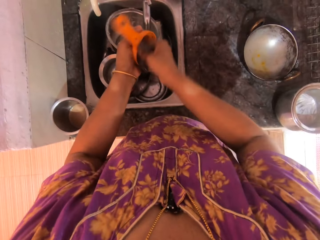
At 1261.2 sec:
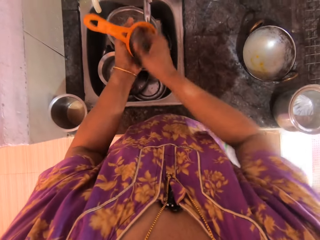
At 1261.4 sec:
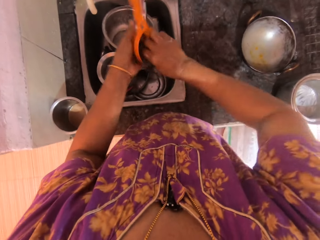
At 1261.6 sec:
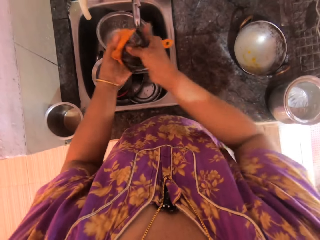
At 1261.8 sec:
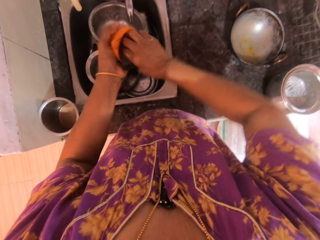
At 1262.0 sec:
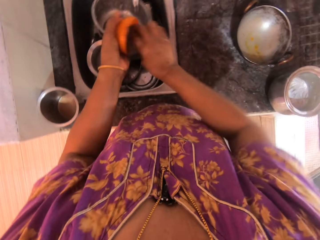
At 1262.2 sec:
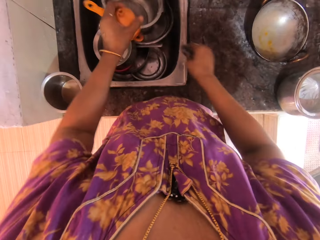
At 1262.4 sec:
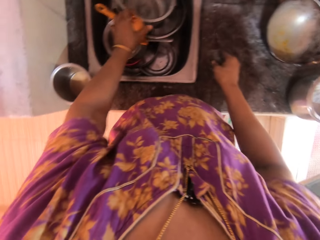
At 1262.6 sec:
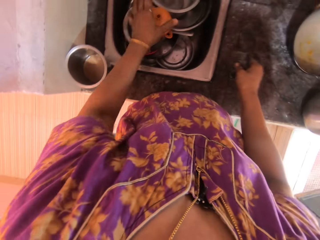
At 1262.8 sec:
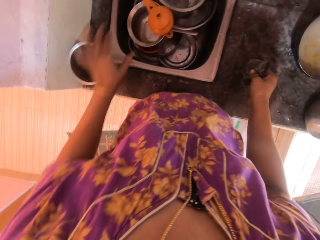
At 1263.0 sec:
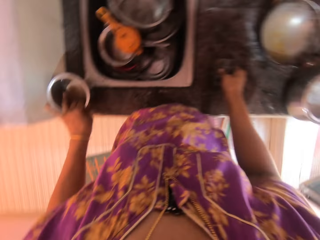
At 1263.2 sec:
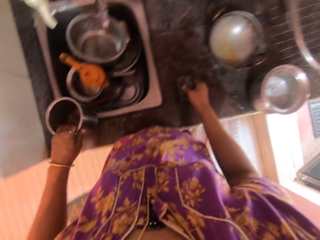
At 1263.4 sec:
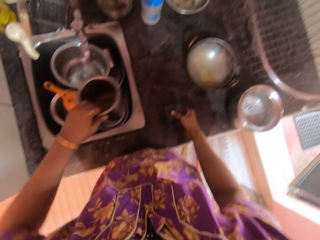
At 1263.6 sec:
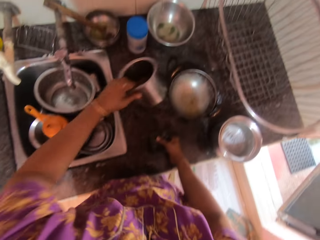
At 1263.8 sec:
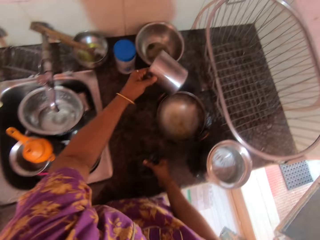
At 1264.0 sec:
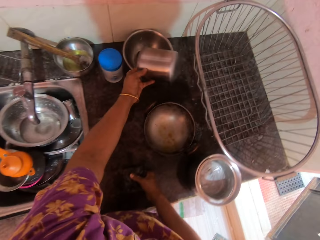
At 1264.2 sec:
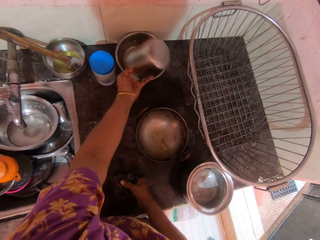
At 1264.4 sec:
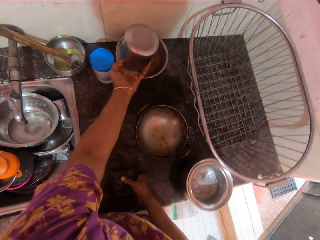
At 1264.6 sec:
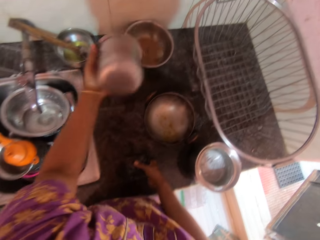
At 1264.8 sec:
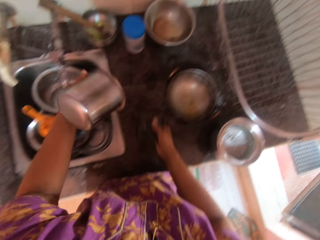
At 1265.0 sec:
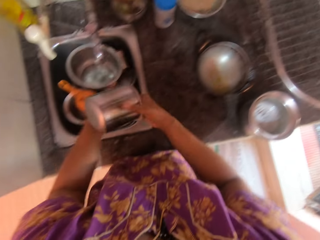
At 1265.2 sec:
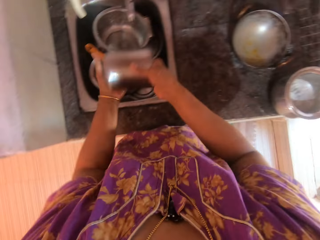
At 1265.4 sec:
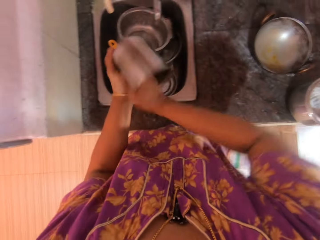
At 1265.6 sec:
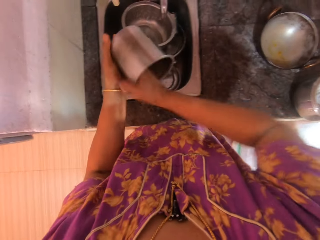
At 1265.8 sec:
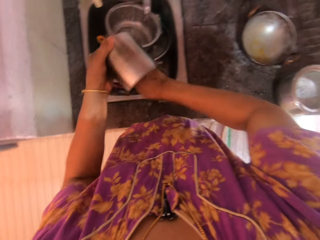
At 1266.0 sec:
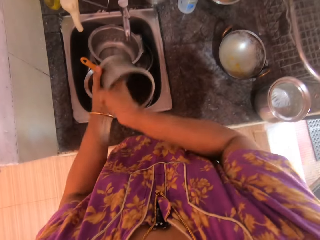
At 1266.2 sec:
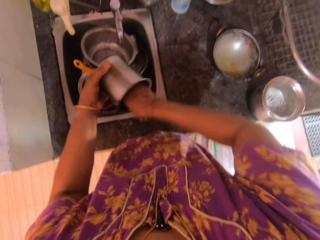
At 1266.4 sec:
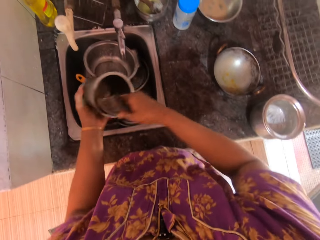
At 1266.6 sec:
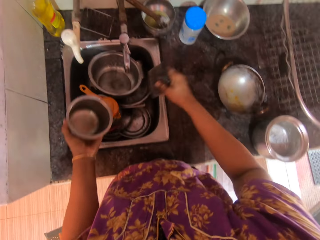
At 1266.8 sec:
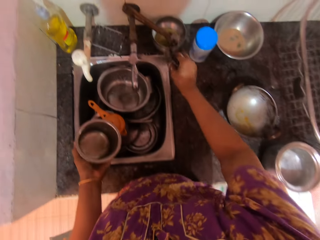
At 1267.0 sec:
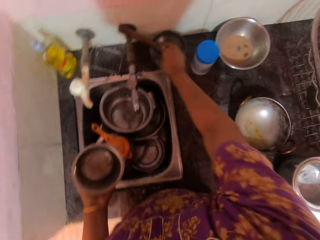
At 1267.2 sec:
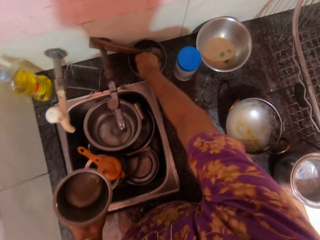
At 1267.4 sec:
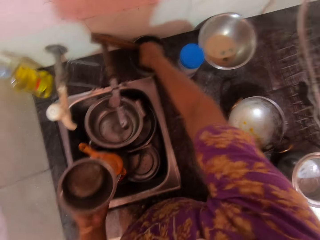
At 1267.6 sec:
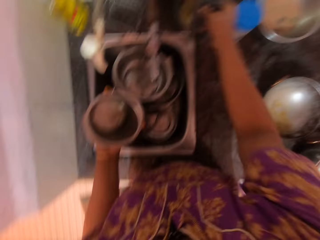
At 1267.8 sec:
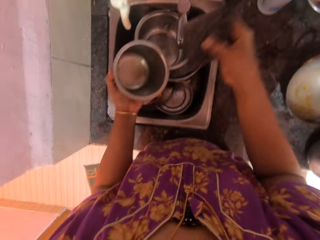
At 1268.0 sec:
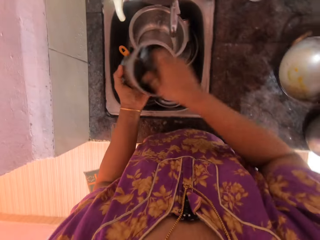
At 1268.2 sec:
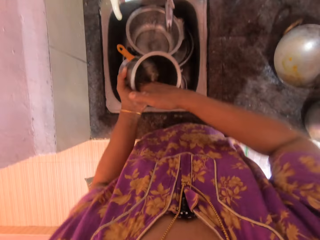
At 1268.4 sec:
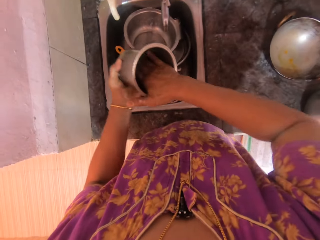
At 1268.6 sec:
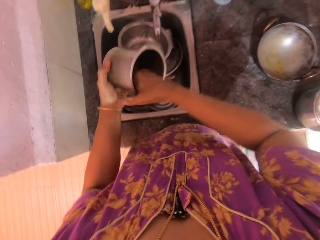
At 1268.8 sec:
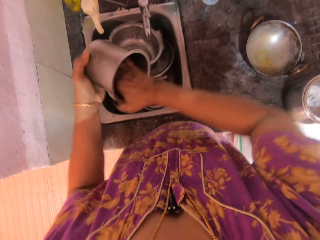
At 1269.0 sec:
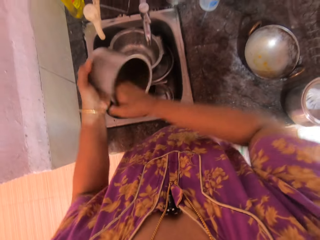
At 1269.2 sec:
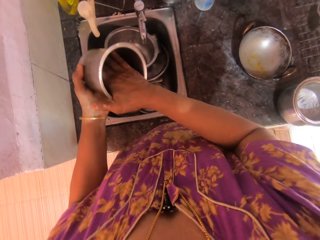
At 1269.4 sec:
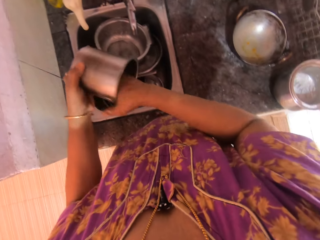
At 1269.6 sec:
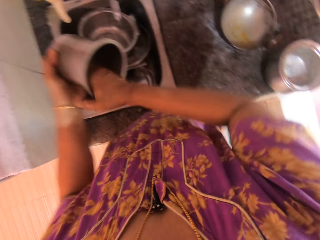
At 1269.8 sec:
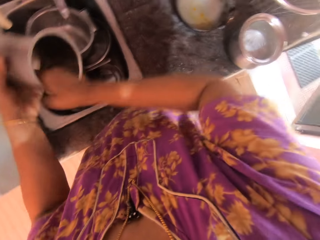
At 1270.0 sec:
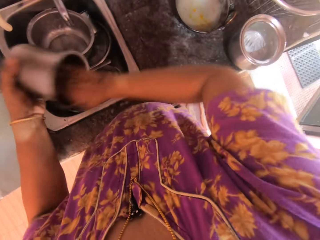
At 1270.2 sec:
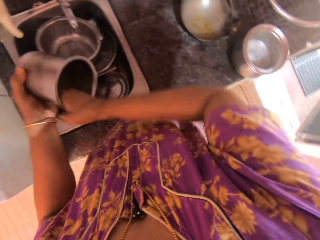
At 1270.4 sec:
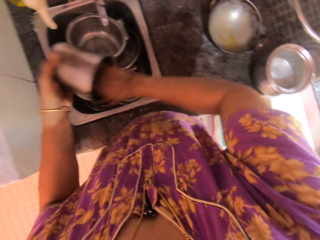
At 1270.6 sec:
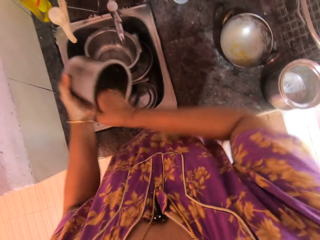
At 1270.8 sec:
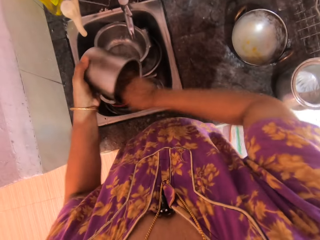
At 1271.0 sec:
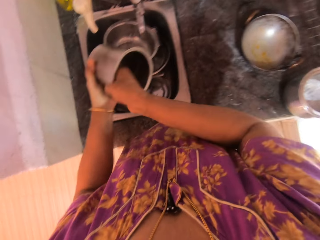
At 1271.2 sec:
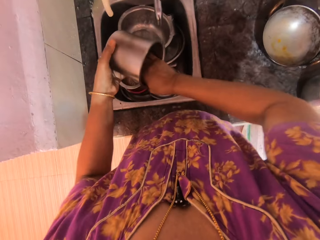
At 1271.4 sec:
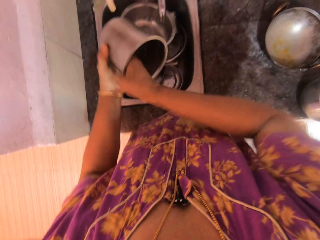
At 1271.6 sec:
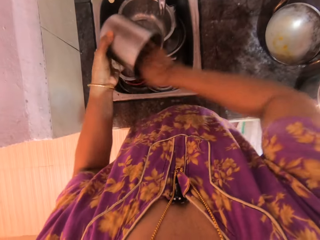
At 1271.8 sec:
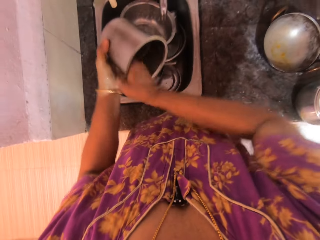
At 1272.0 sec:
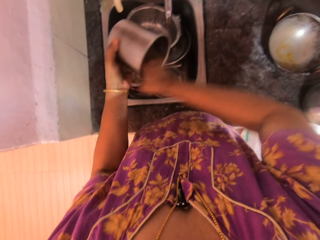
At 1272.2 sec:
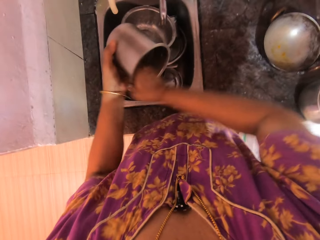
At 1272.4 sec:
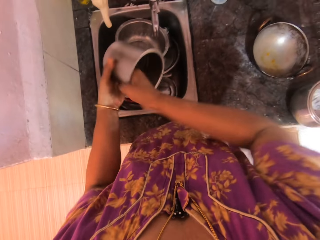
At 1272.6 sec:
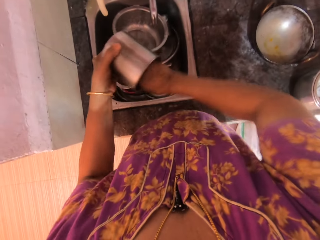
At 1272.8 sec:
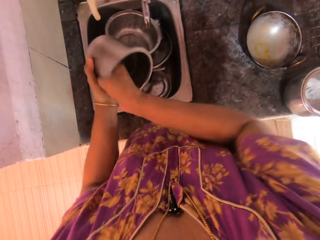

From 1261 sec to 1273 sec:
The camera wearer drops the plastic funnel or sieve into the kitchen sink with her left hand. She picks up the stainless steel cup on the left side of the kitchen sink with her left hand. She pours tea from the stainless steel cup into the stainless steel bowl on the kitchen counter with her left hand. She washes the stainless steel cup. She holds the stainless steel cup with her left hand. She dips the sponge into the stainless steel bowl behind the kitchen sink, in the soap. She washes the stainless steel cup.

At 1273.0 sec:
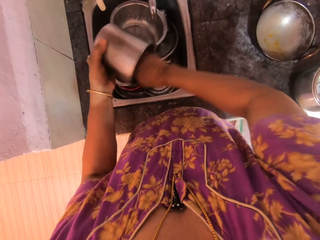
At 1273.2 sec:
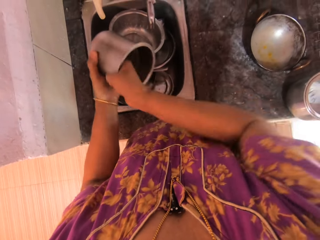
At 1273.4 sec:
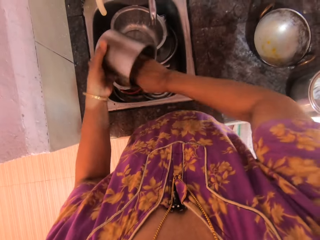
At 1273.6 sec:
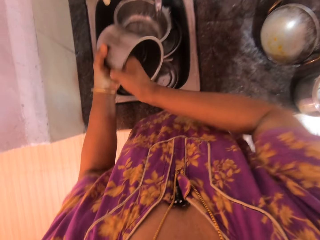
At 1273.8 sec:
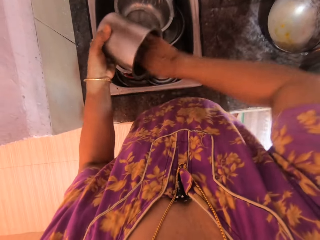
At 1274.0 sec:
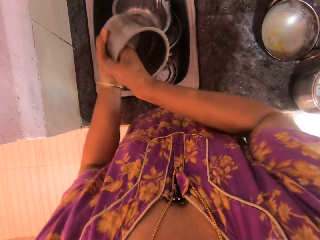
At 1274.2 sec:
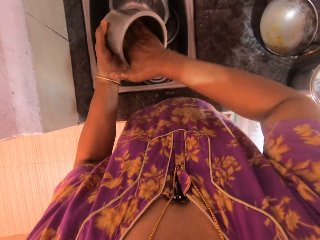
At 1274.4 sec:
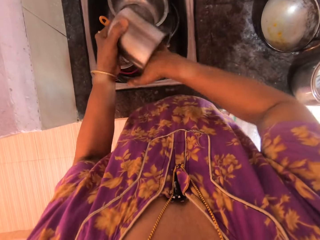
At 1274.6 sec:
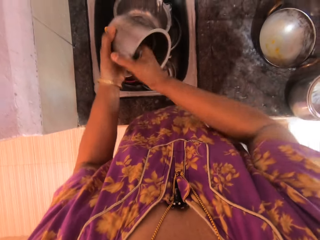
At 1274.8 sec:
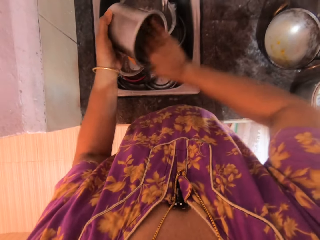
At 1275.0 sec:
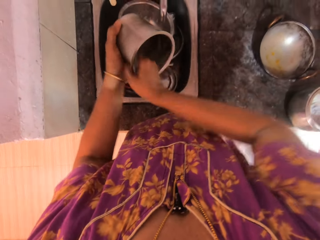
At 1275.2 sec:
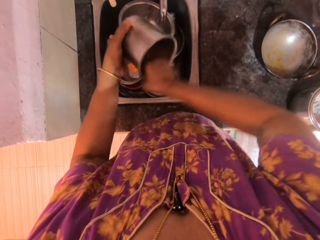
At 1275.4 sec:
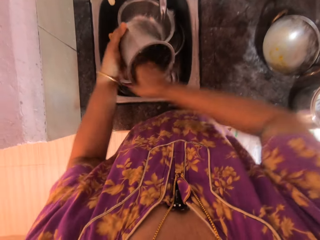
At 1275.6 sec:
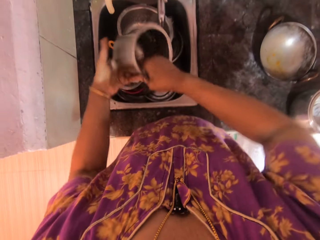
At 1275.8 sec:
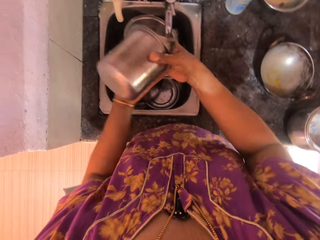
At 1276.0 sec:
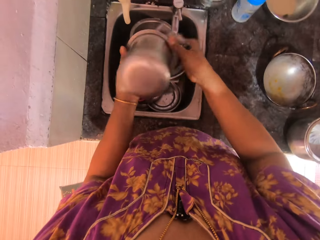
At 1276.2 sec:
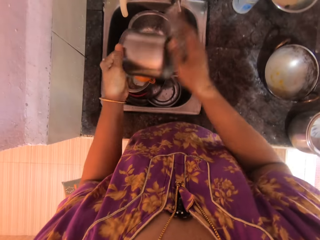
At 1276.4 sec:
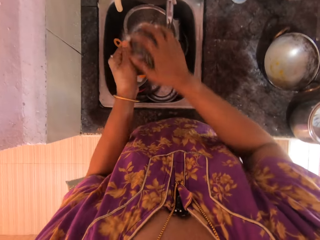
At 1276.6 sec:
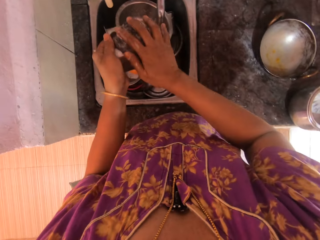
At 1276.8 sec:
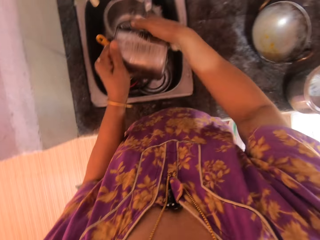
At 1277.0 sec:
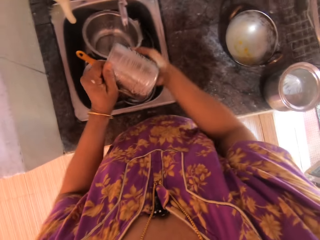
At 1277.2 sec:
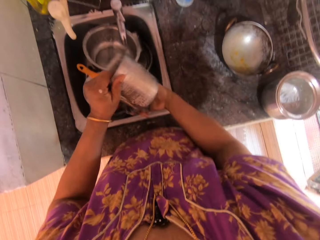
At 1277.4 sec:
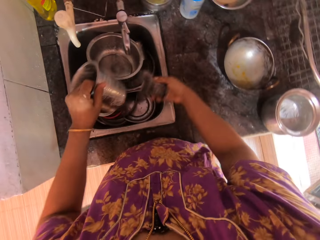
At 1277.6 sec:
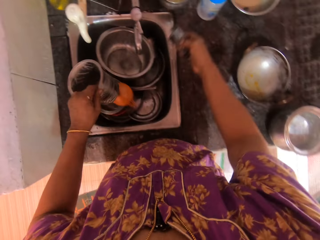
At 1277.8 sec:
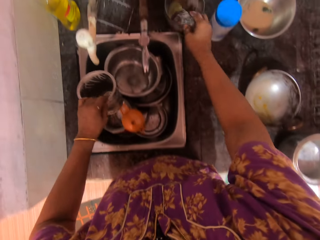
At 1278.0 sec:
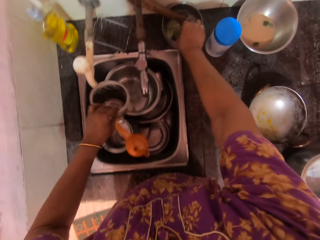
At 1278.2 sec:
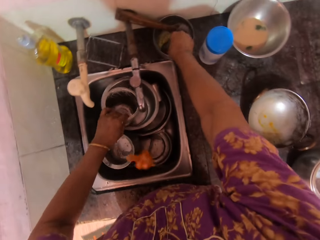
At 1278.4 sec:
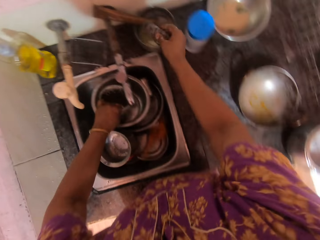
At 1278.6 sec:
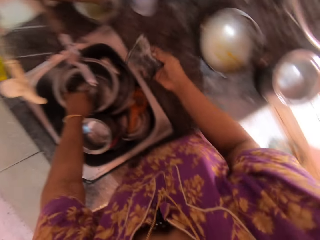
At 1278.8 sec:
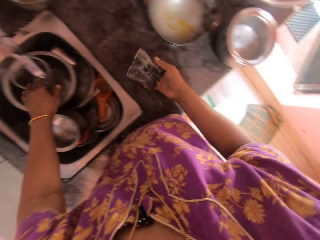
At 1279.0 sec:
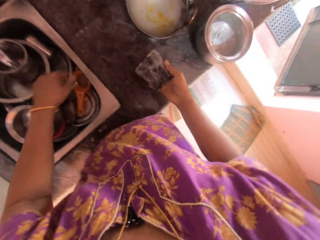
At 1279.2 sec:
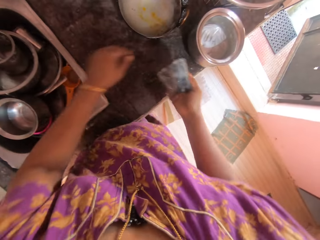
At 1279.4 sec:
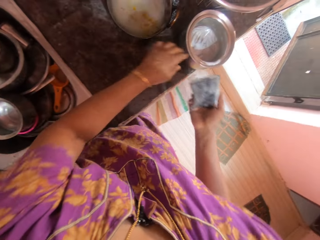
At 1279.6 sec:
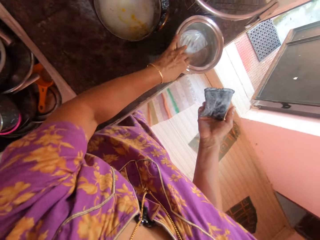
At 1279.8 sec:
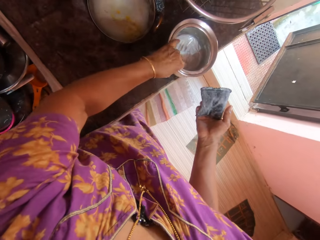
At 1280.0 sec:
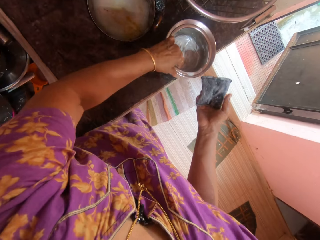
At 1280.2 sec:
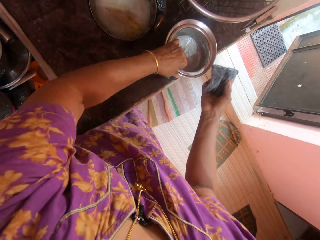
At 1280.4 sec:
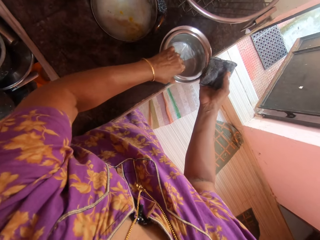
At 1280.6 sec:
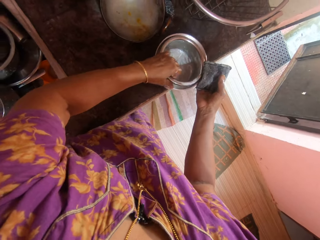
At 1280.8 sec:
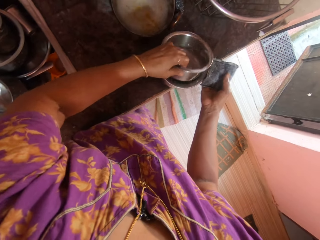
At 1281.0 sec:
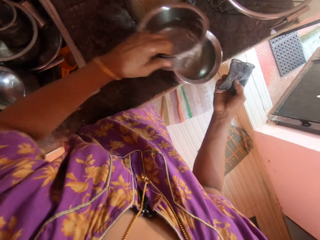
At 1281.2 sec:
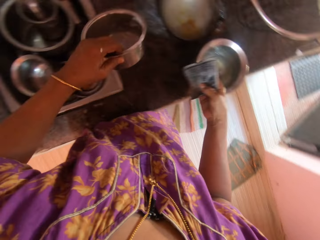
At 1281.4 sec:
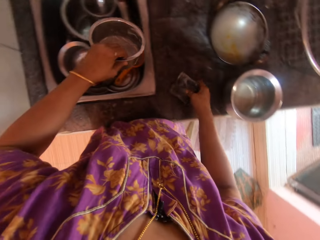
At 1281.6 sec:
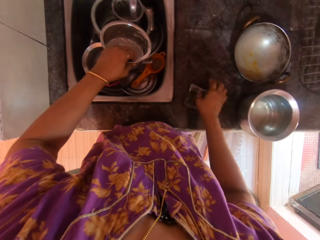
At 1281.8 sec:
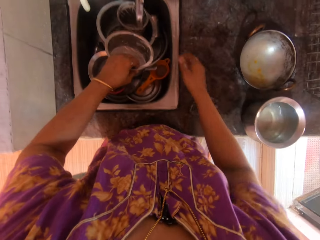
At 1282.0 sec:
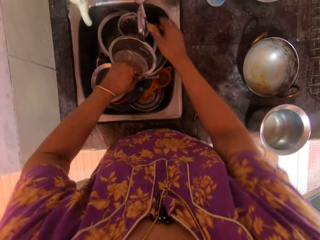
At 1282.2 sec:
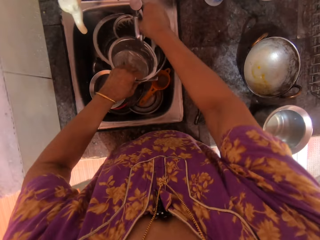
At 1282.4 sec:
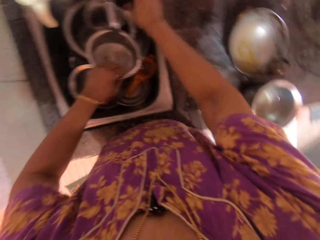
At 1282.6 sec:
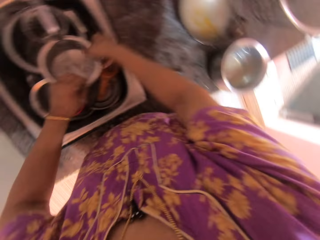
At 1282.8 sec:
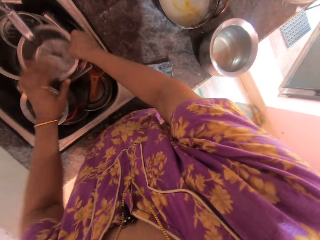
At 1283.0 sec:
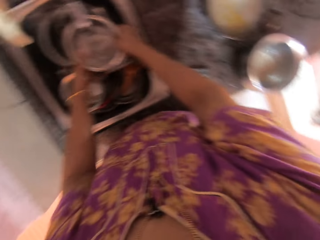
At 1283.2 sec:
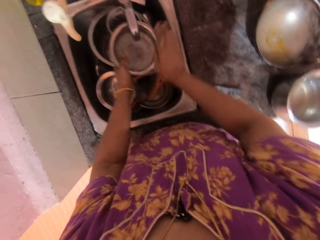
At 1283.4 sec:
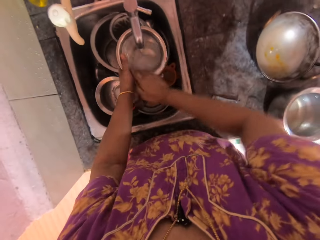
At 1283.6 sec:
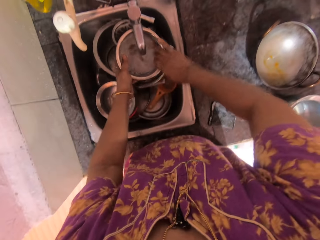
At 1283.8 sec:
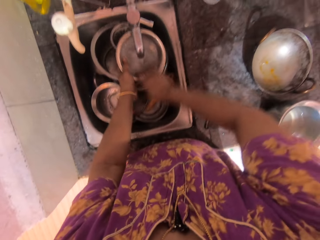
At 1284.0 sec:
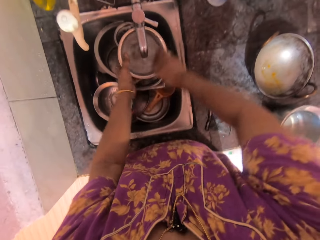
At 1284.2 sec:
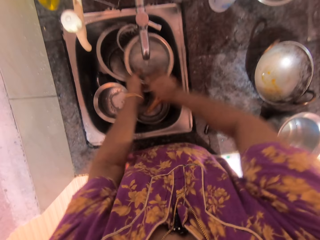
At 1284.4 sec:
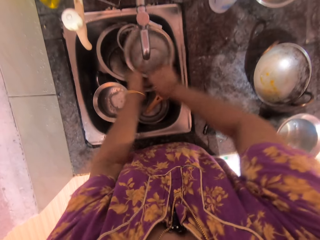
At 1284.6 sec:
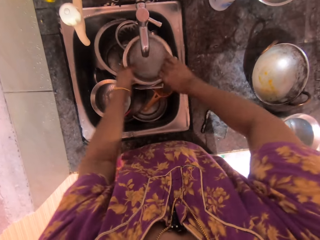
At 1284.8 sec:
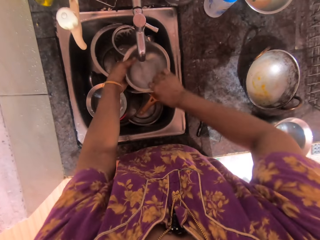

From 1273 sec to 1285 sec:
The camera wearer drops the stainless steel cup in the kitchen sink with her left hand. She dips the sponge into the stainless steel bowl behind the kitchen sink with her right hand. She picks up a stainless steel bowl from the kitchen counter with her left hand. She drops the sponge on the kitchen counter with her right hand. She holds the stainless steel bowl under the faucet on the kitchen sink with her left hand. She opens the faucet with her right hand. She rinses the stainless steel bowl with her right hand.
